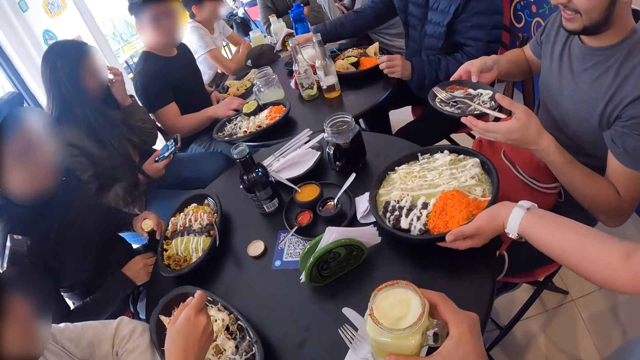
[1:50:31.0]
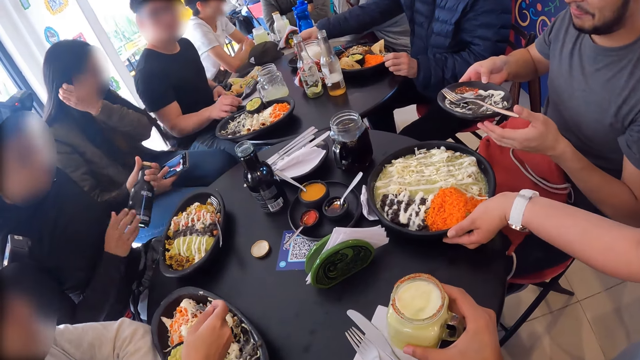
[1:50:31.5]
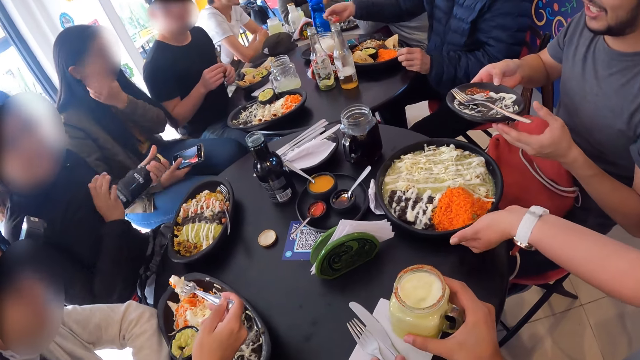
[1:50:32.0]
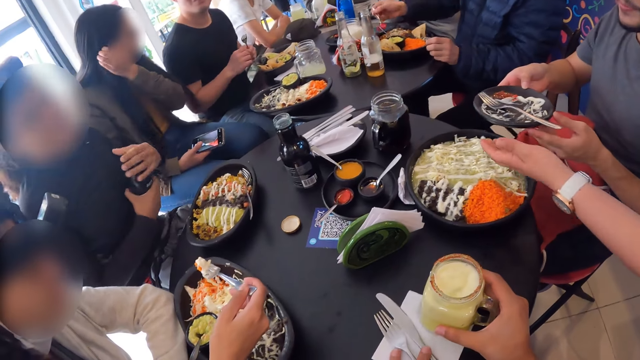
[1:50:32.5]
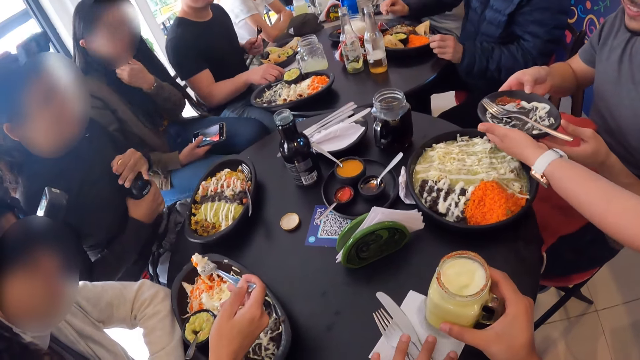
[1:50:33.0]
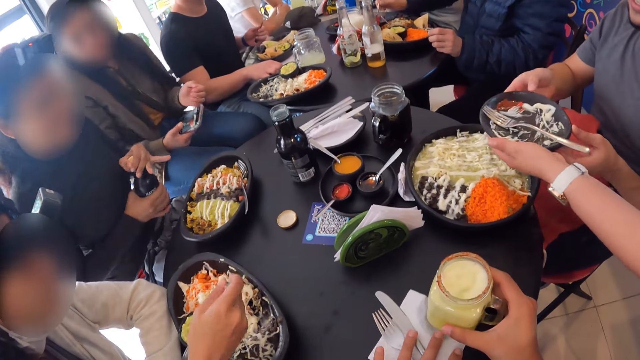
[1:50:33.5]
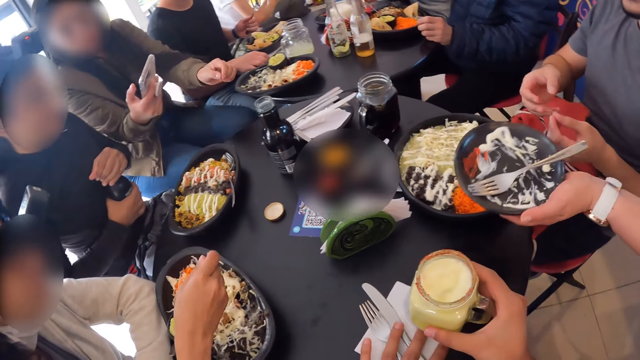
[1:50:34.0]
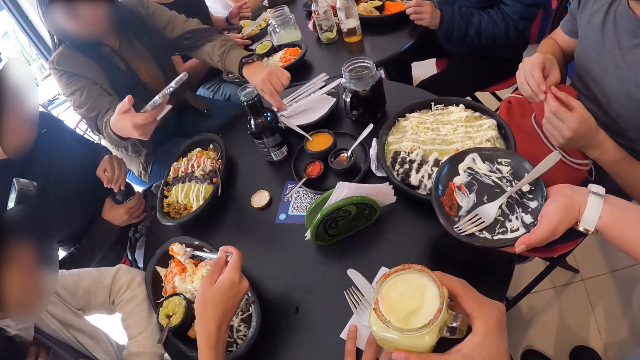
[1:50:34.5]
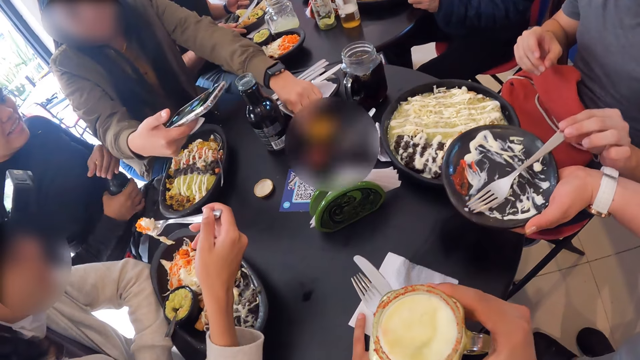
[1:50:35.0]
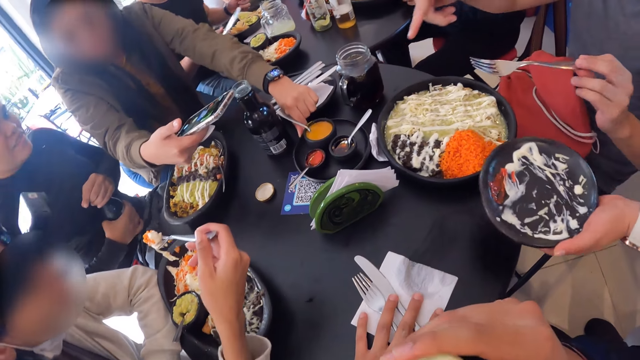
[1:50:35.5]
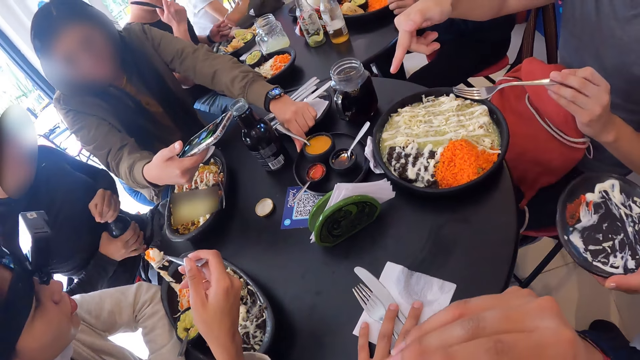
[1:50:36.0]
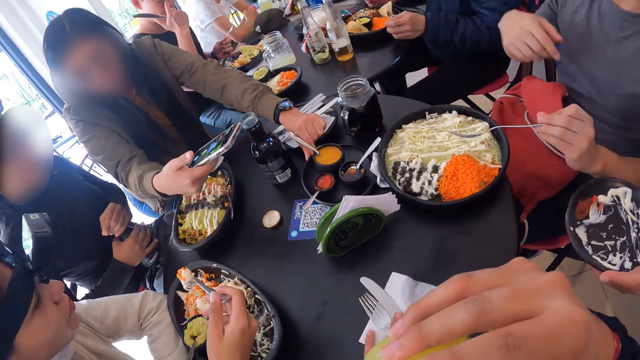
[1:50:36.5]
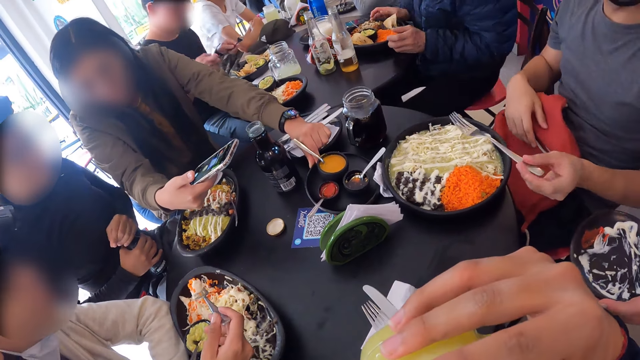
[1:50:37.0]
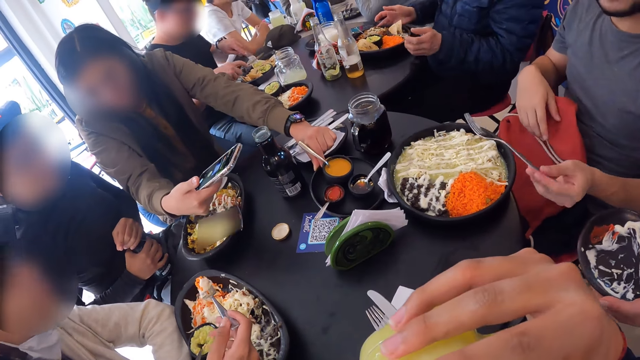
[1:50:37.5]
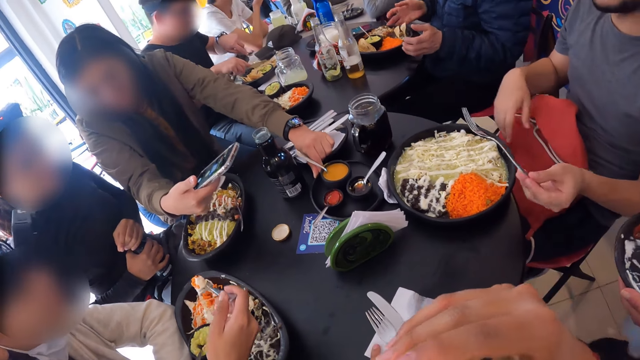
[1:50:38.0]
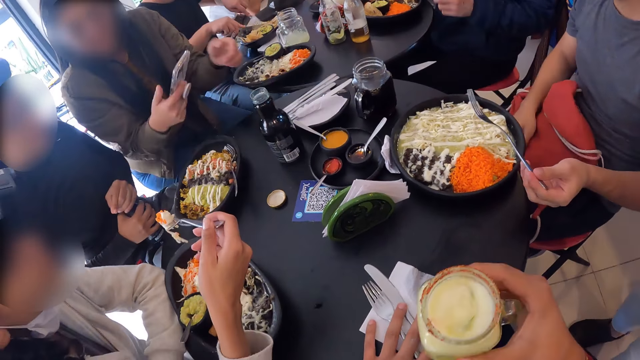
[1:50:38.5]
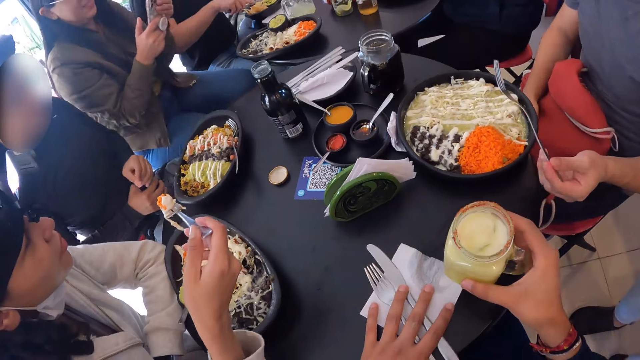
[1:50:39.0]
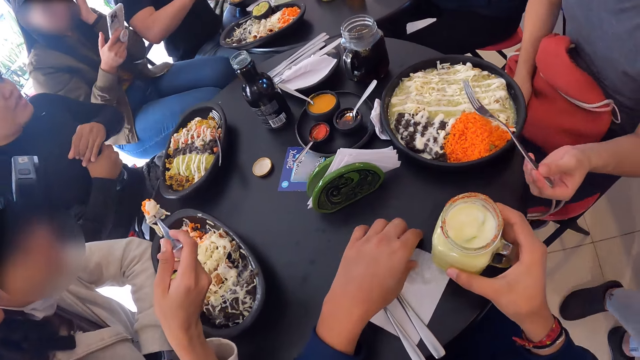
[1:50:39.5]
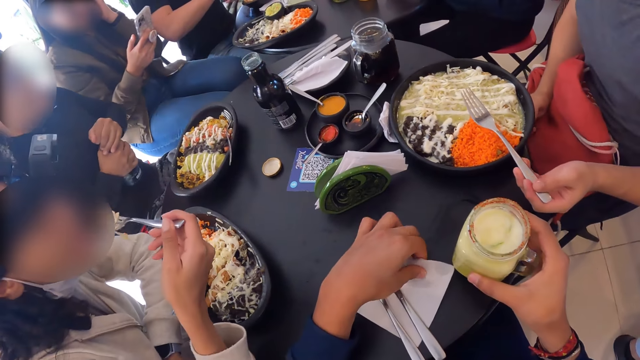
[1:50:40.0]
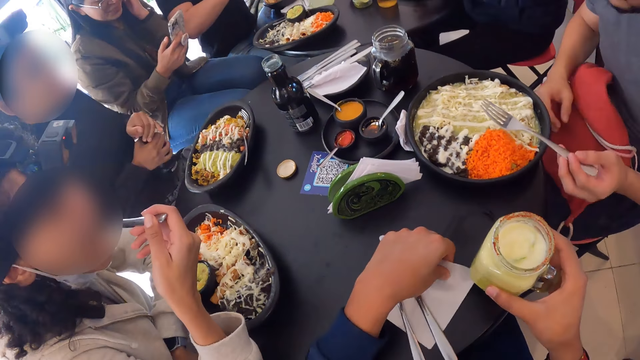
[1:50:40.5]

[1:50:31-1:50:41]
The camera wearer puts the cup in his right hand on the serviette on the table. He lifts the cup from the serviette on the table with his right hand. He drinks from the cup. A man eats food. The camera wearer places the mug on the table and moves the serviette on the table with his left hand.

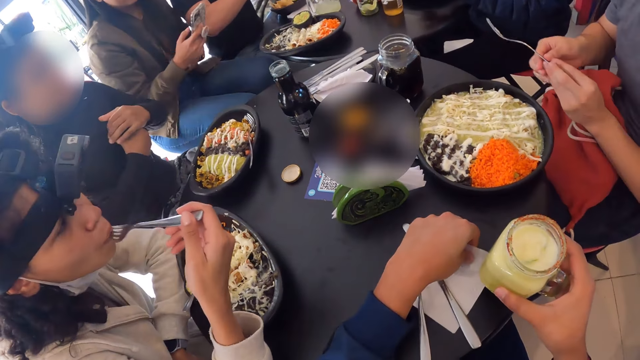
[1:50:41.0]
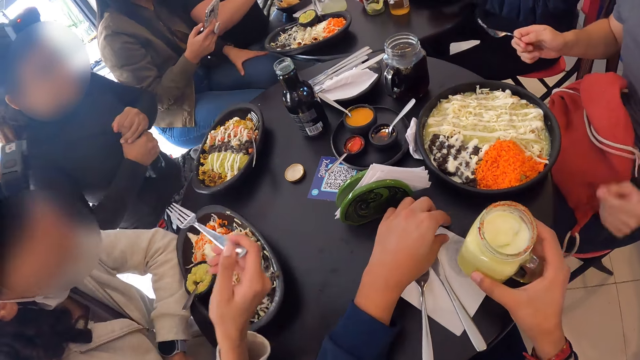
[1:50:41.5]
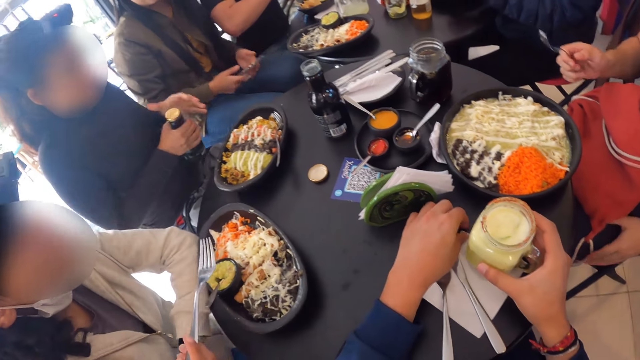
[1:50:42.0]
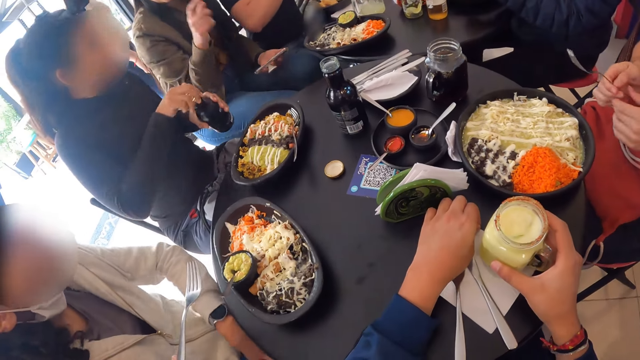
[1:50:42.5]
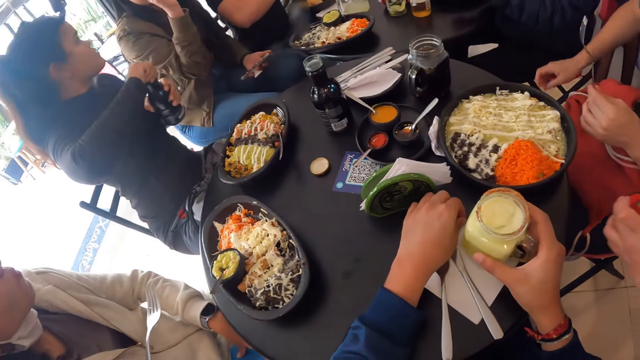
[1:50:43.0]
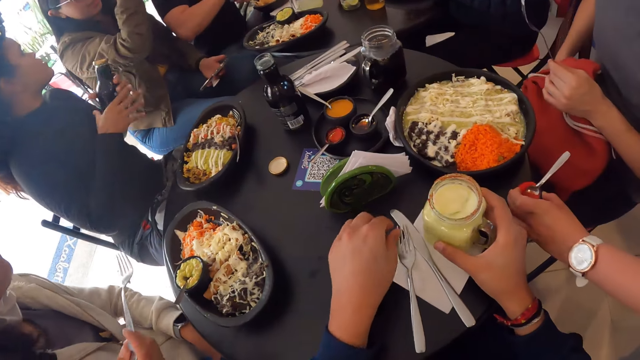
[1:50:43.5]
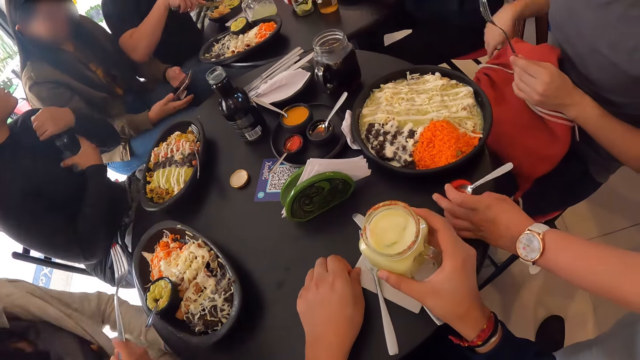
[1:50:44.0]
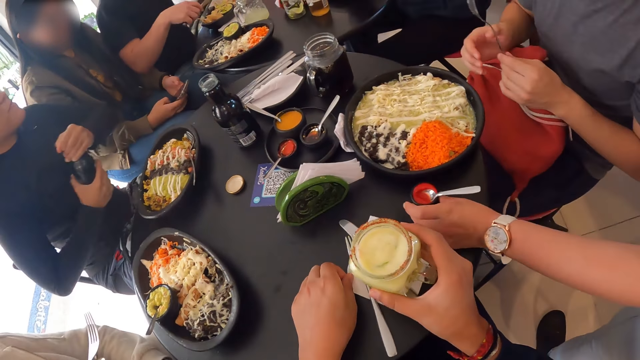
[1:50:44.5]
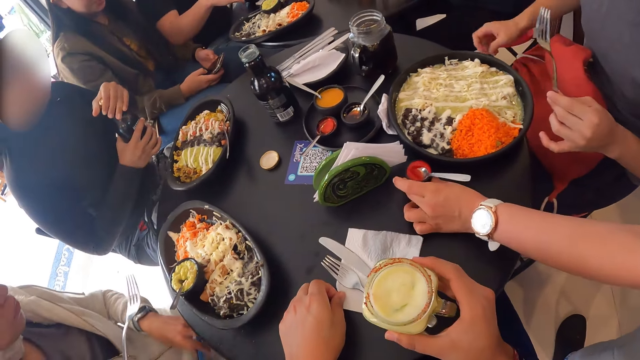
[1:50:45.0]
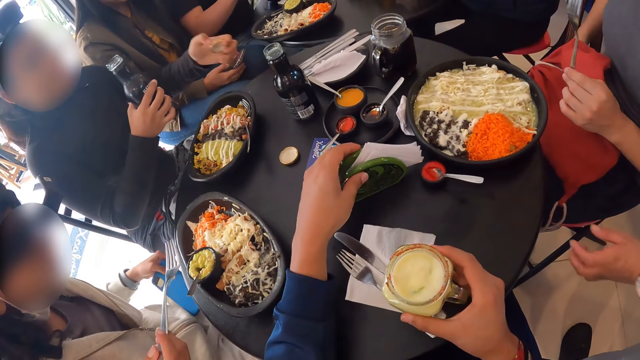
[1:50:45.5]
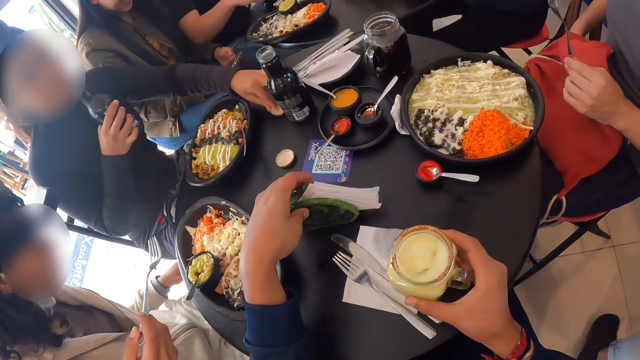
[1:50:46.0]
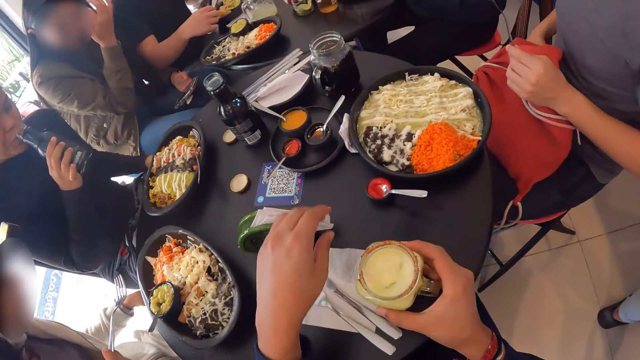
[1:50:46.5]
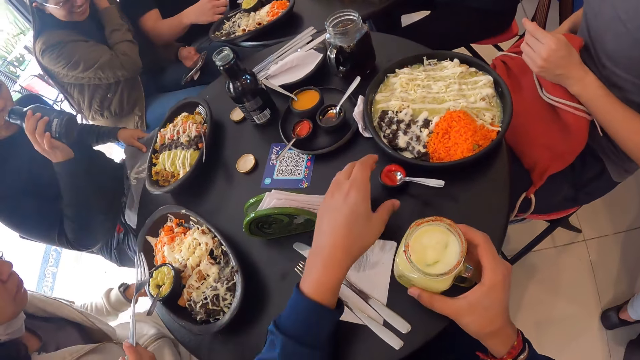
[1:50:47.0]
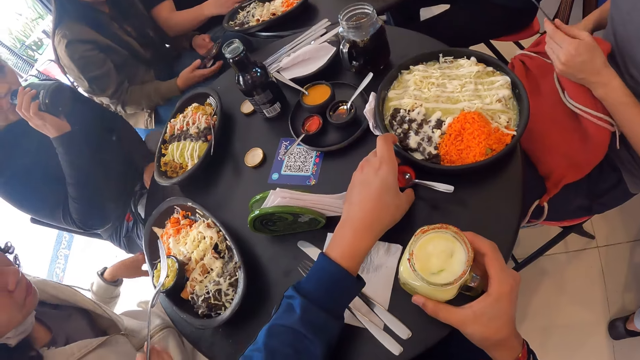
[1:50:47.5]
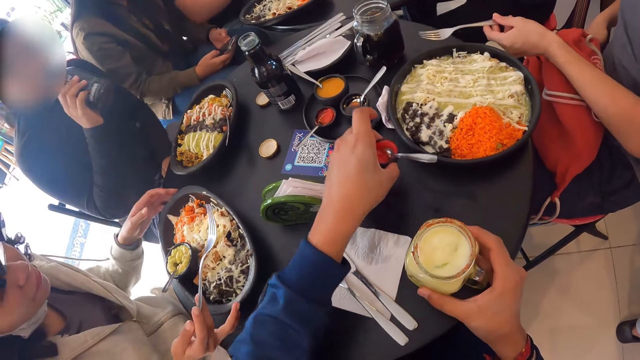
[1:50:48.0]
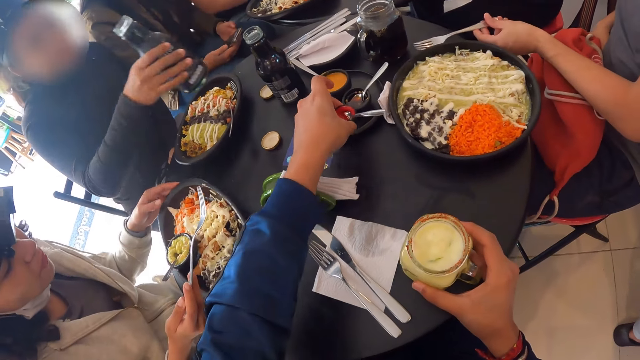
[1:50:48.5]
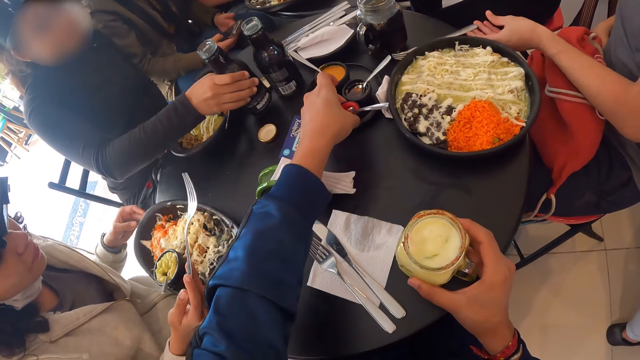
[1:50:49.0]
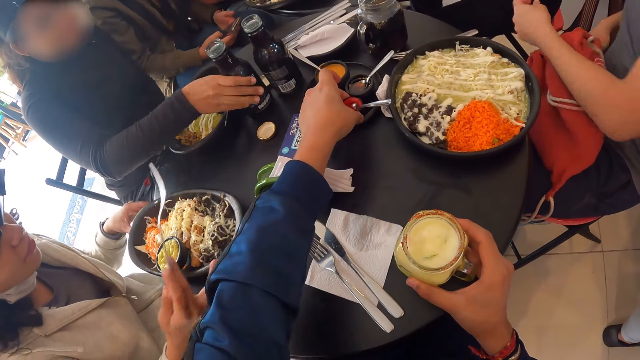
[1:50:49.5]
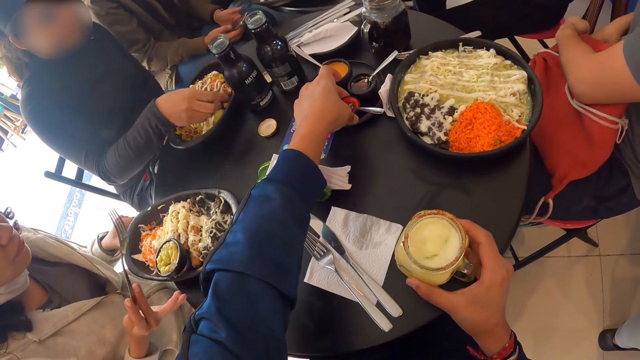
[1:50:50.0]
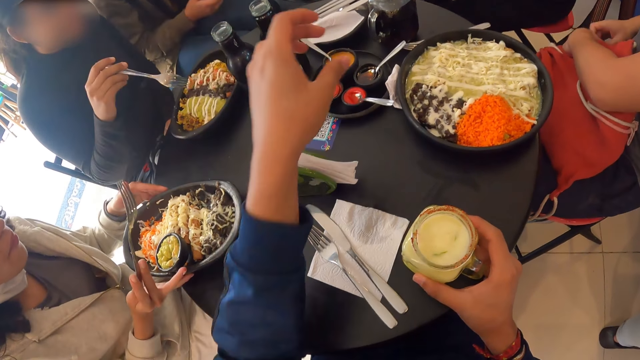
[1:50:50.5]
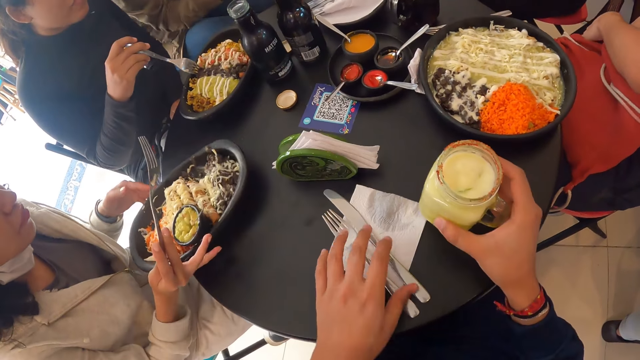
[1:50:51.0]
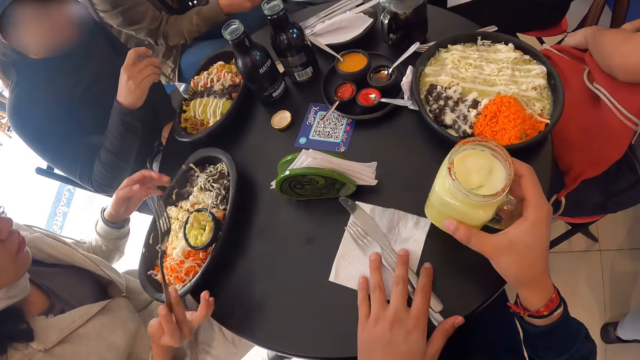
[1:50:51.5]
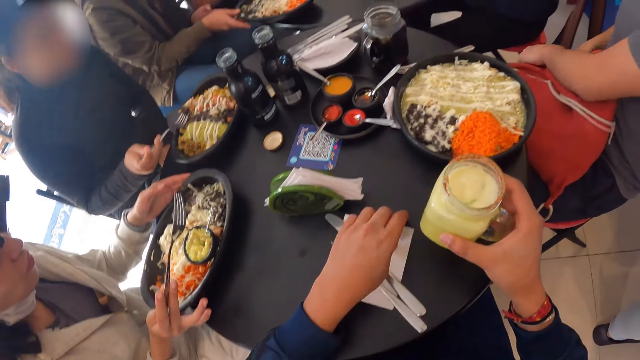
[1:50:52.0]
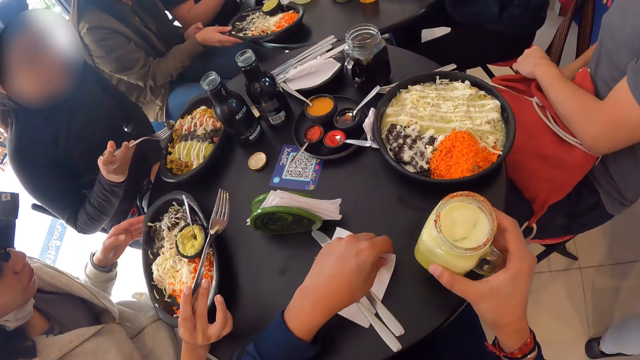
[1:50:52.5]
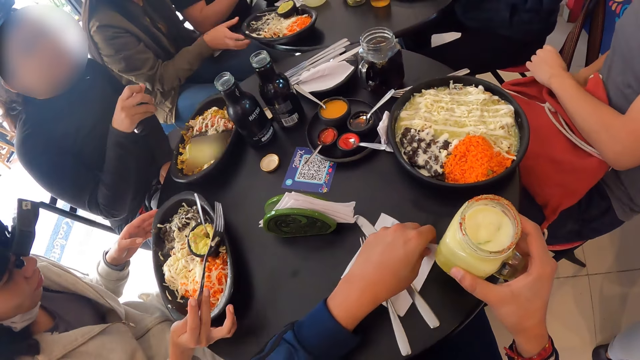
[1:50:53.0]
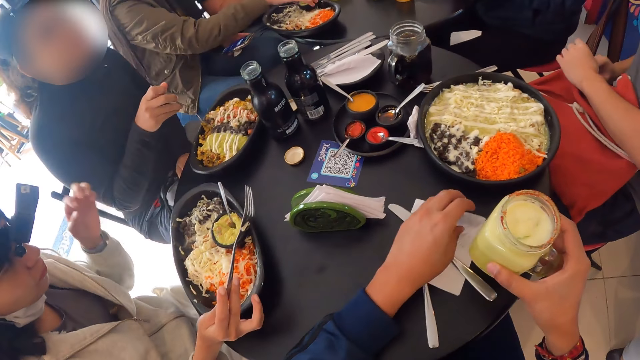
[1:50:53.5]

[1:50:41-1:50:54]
The camera wearer puts the cup in his right hand on the serviette on the table. A man eats food. The camera wearer lifts the cup from the serviette on the table with his right hand. Another man opens the bottle. The camera wearer moves the serviette on the table with his left hand. He moves a serviette holder on the table with his left hand. He picks up a side dish from the table with his left hand. He puts the side dish in his left hand on a serve ware on the table. He moves a fork and a knife on the serviette with his left hand. He moves the serviette on the table with his left hand.
